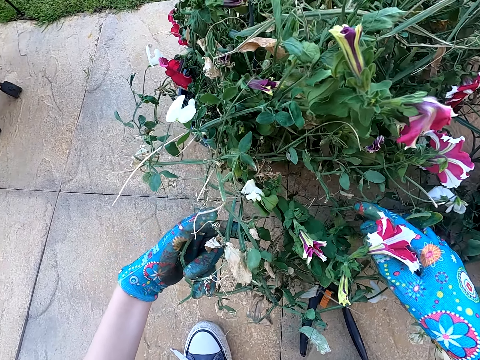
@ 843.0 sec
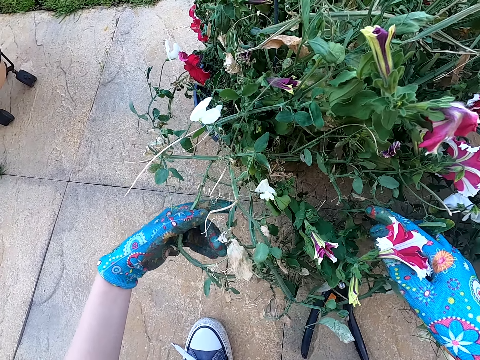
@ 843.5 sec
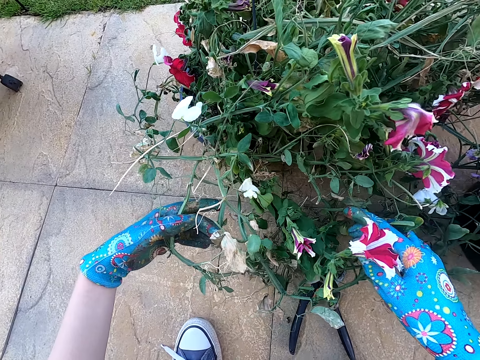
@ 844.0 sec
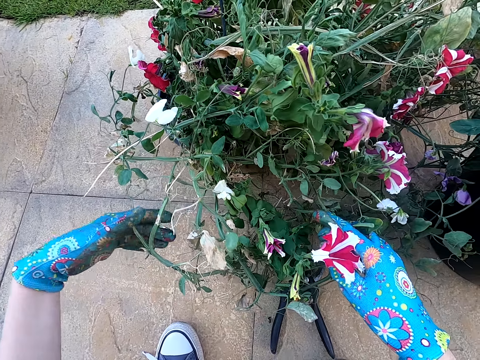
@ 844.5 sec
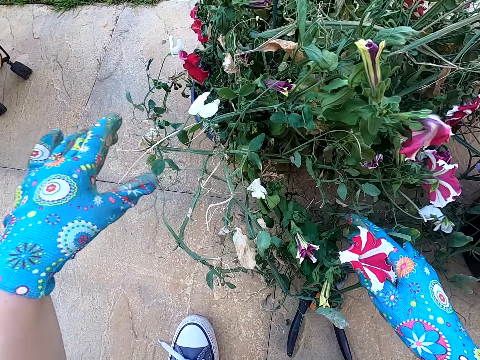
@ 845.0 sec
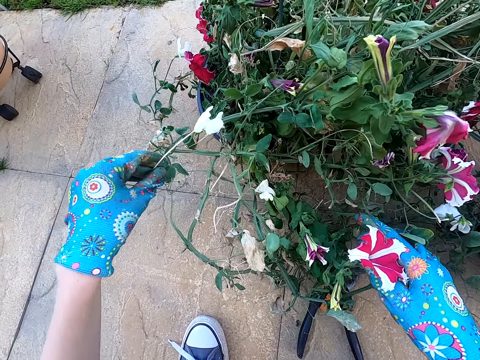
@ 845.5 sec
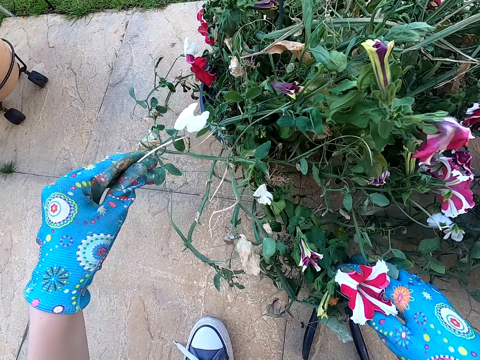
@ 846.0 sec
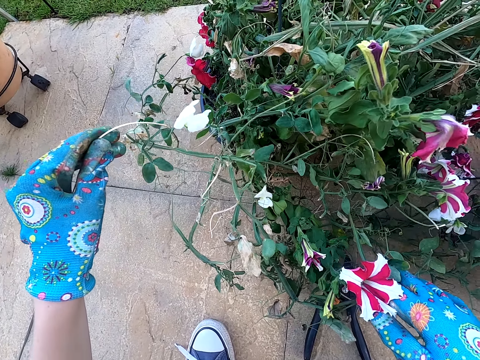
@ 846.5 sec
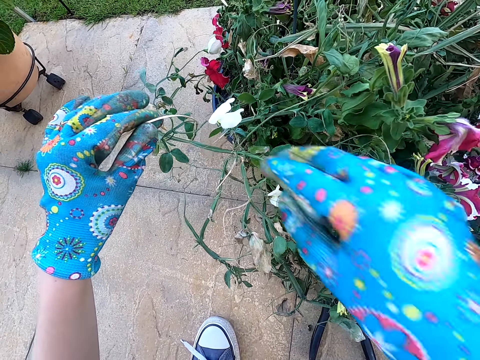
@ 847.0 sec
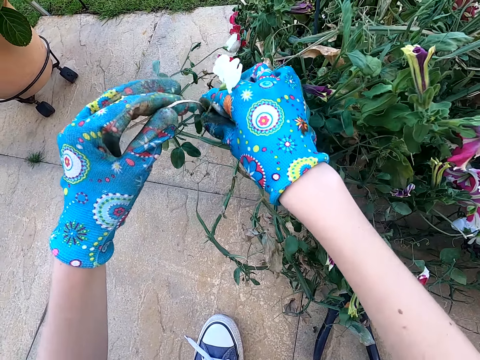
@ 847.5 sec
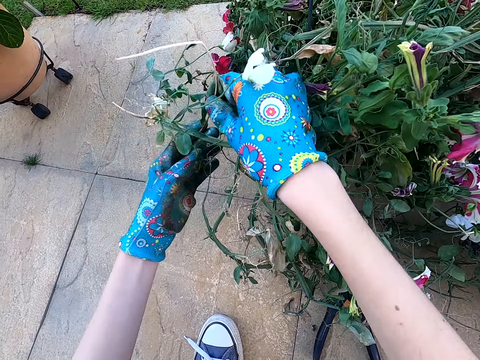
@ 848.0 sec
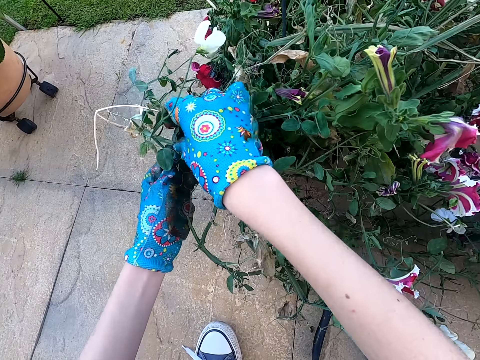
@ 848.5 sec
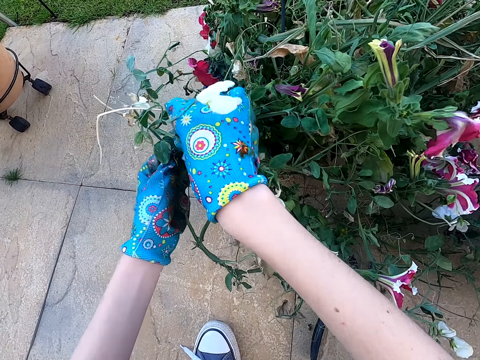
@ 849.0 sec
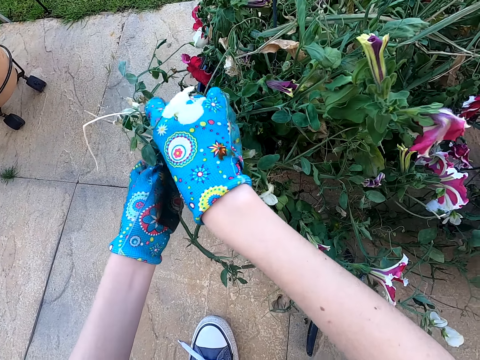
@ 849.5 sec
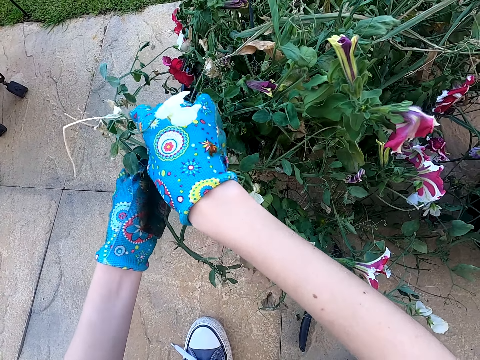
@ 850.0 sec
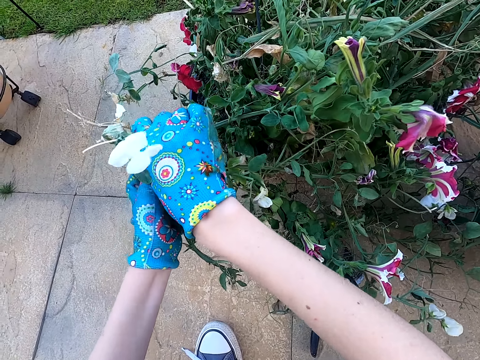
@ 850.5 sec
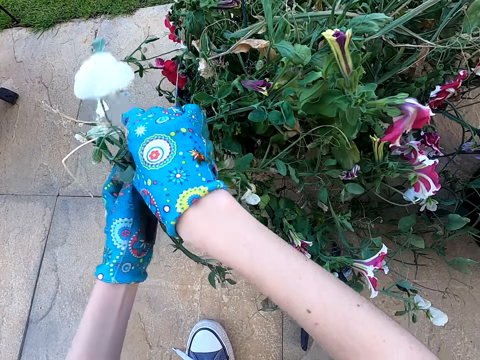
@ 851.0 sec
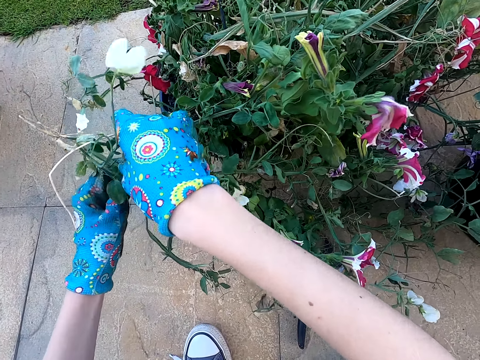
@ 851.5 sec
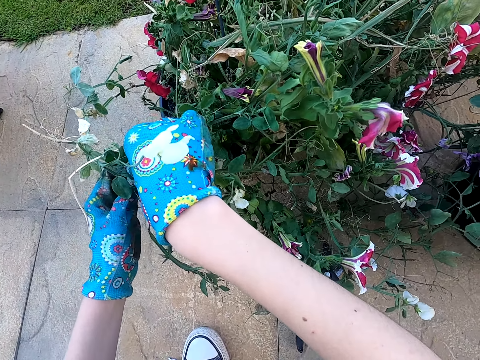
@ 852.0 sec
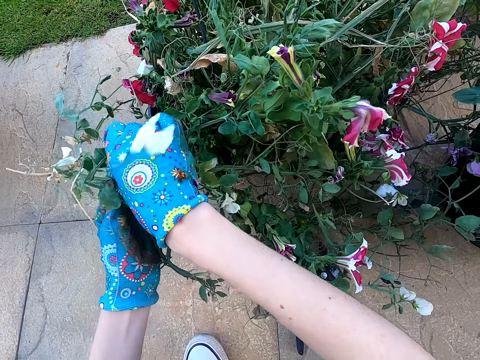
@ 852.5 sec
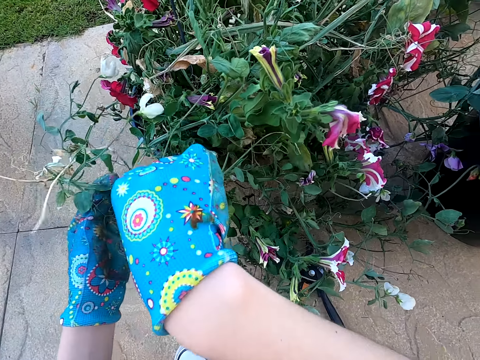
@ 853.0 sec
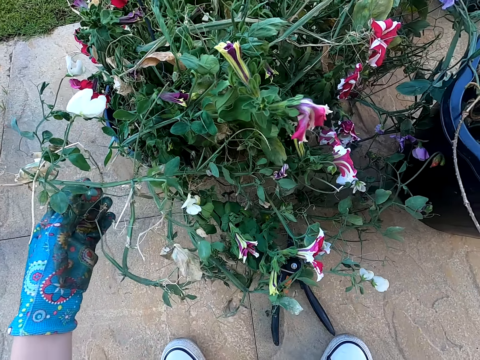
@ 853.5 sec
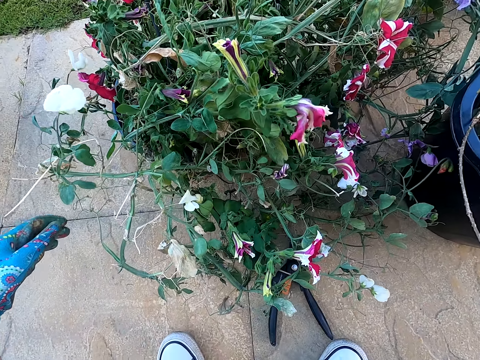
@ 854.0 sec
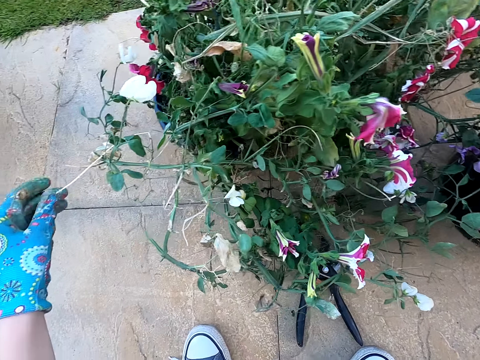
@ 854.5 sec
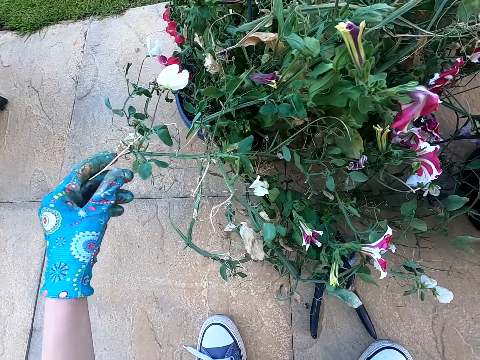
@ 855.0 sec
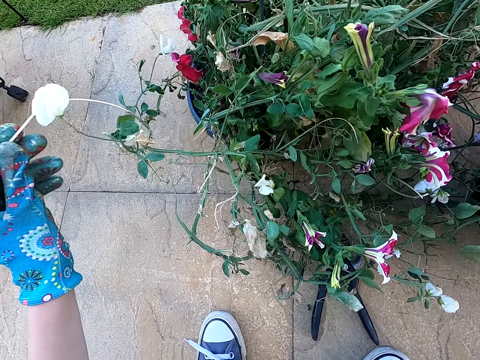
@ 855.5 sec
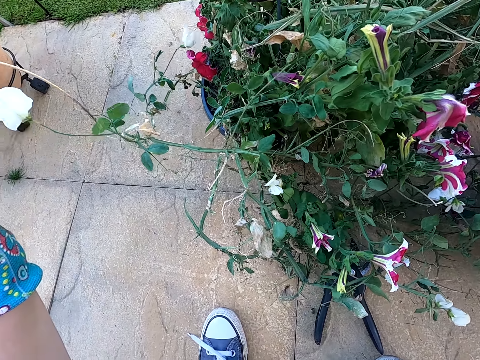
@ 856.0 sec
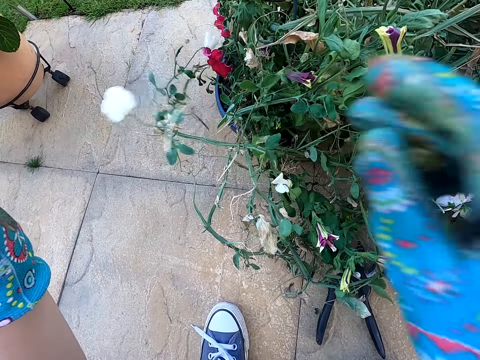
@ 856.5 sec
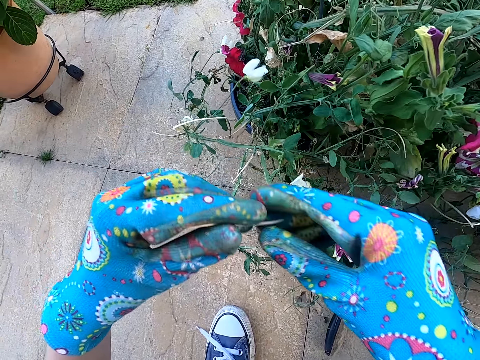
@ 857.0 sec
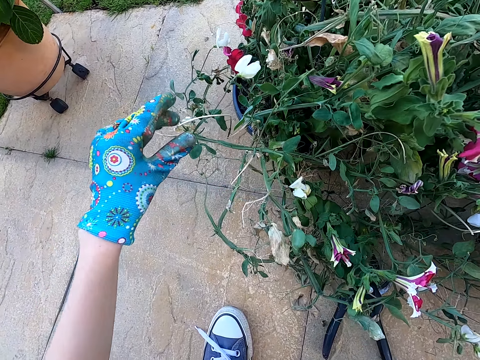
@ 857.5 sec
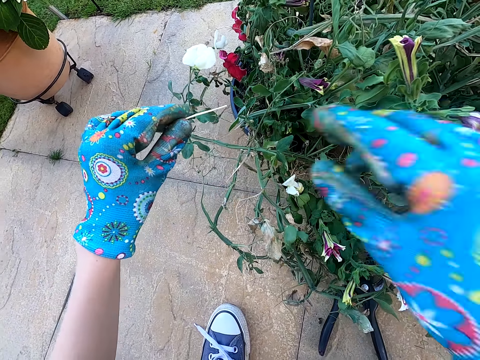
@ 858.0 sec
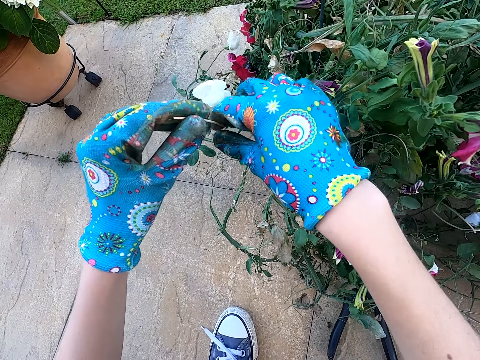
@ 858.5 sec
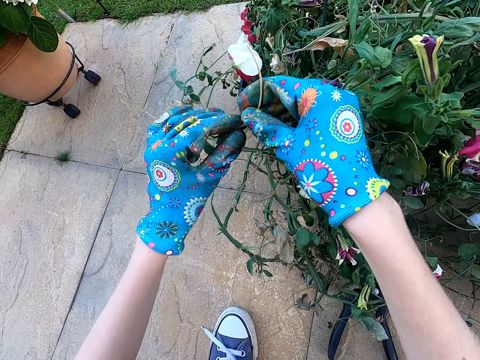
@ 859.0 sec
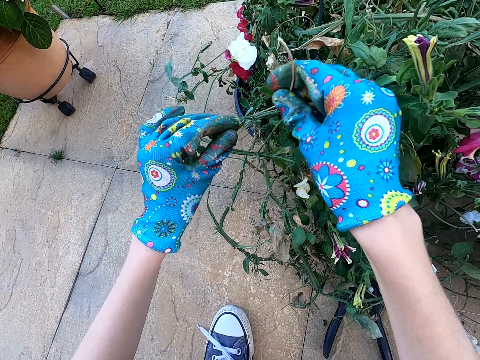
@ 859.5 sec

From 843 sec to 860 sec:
The camera wearer cuts the house plant branch with her hands. She plucks a stick from the plant. She kneels on the ground. She picks the house plant branch with her left hand. She pulls the stick from the plant.

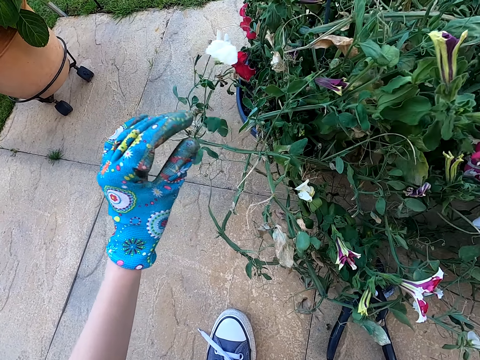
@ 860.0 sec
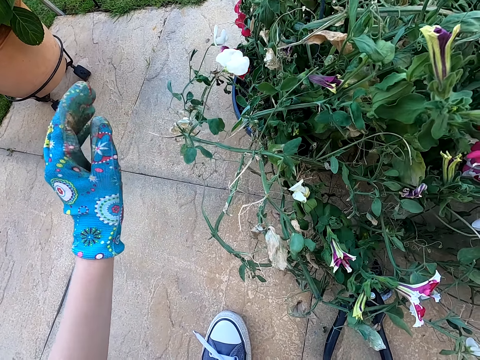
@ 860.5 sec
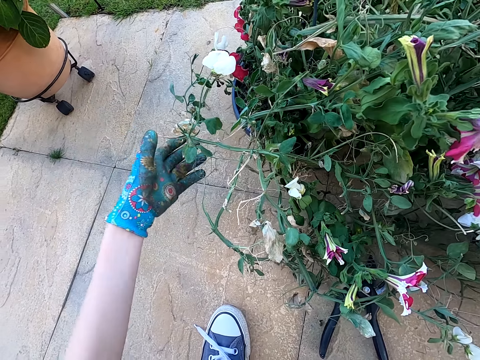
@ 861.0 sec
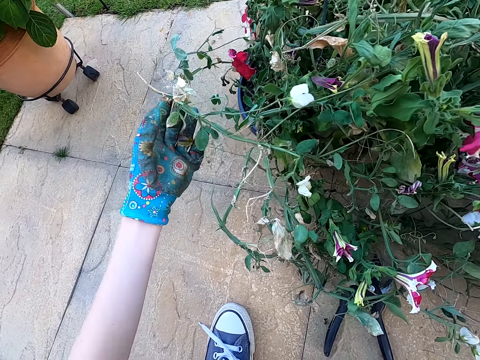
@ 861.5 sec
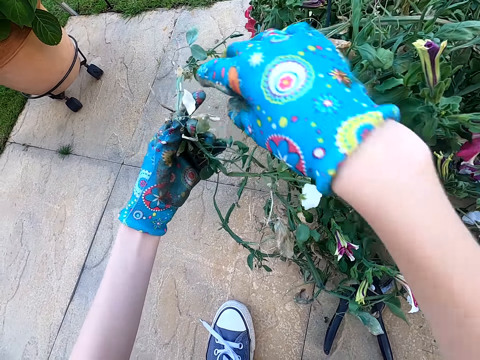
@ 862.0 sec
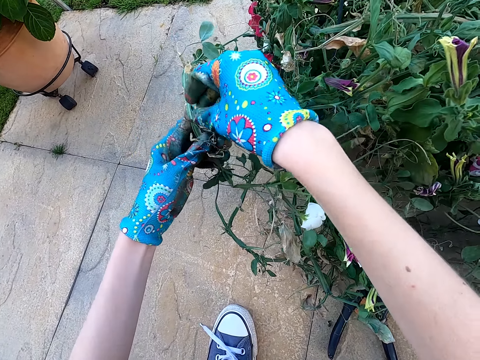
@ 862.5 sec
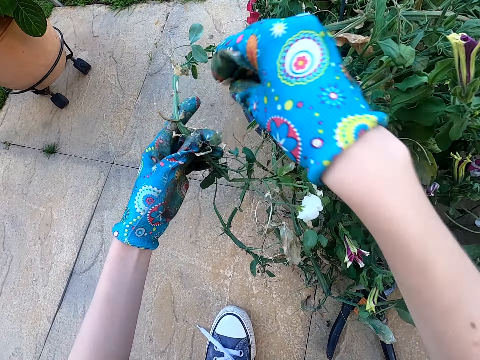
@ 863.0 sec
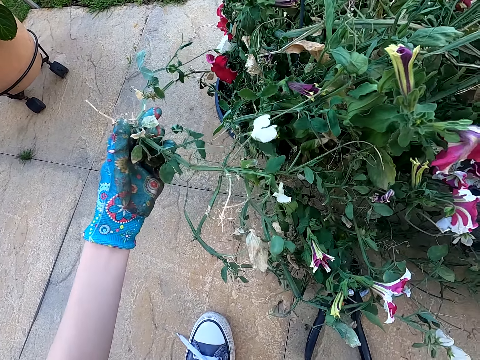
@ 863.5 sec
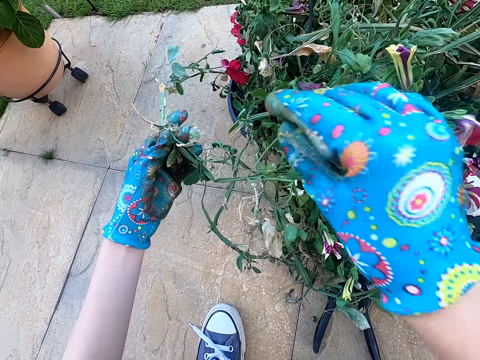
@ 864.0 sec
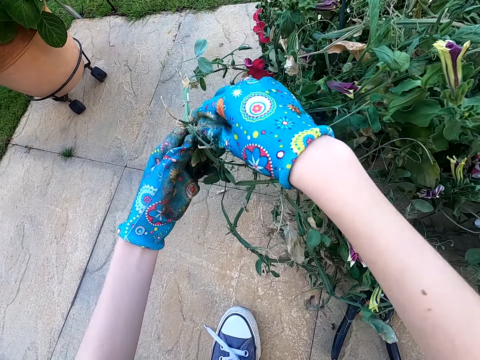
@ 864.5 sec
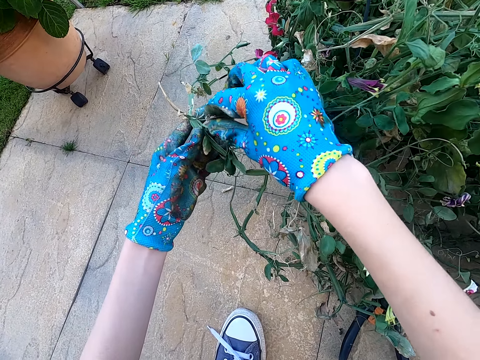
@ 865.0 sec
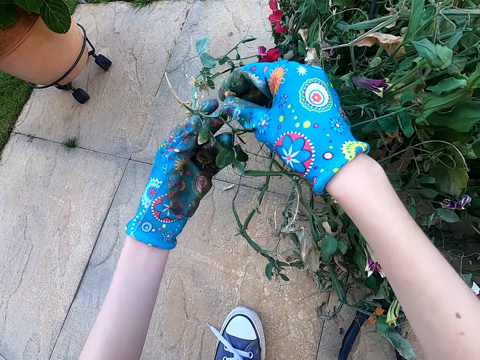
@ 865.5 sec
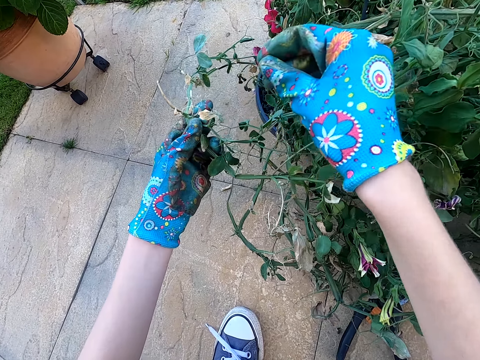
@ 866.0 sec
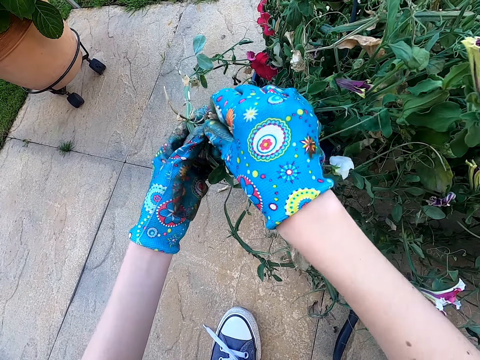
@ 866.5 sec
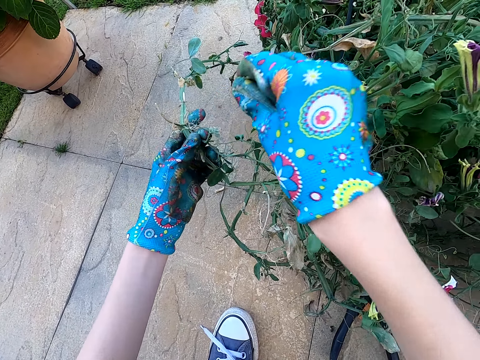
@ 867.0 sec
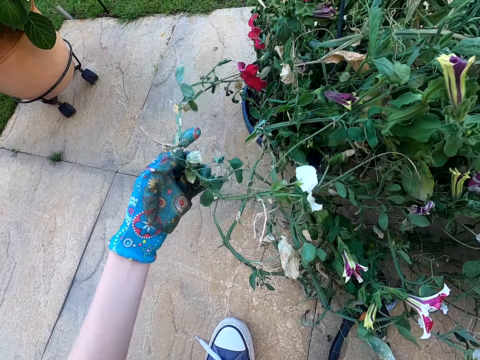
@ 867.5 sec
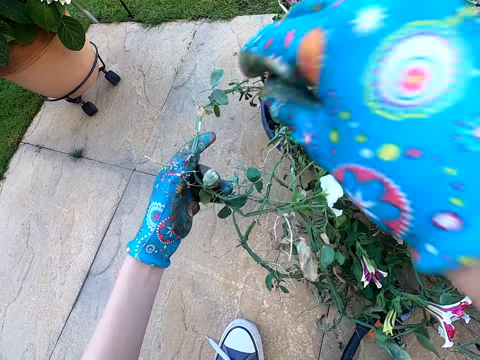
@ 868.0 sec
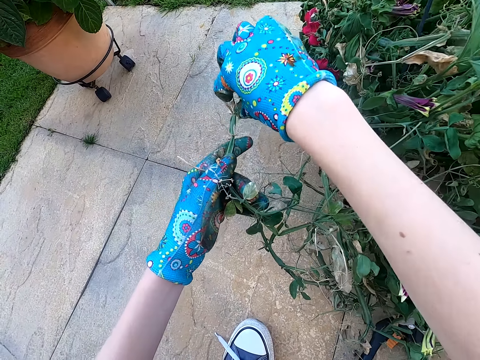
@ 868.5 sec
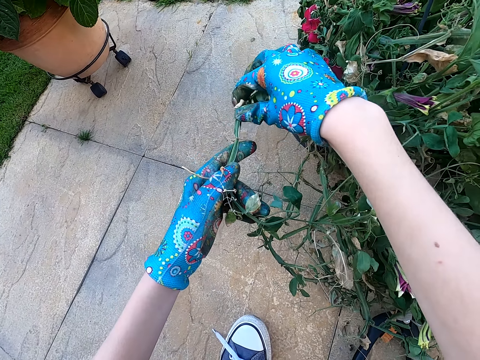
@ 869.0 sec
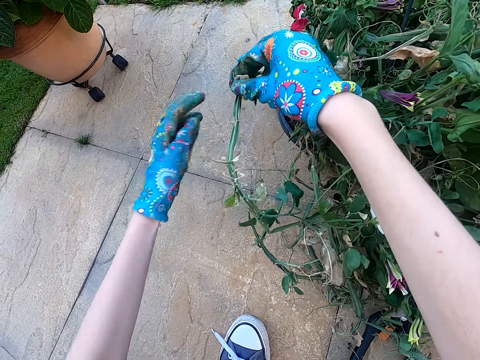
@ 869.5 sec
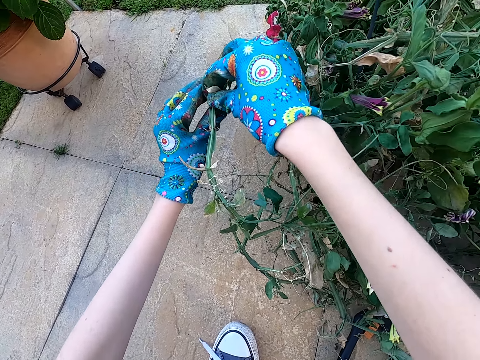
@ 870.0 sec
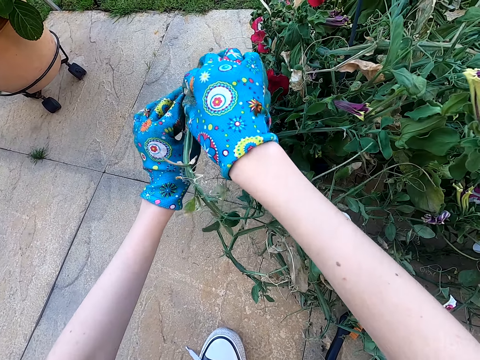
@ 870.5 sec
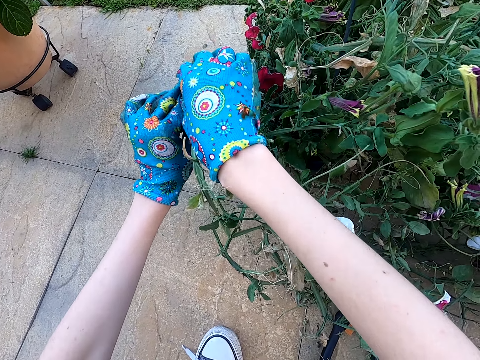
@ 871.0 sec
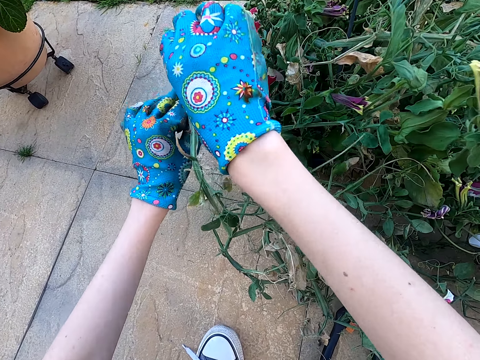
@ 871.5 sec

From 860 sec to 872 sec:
The camera wearer holds the house plant with her hands. She cuts the dry house leaf with her right hand. She picks a leaf from the plant. She holds the house plant with her left hand. She cuts the dry house leaf with her right hand. She touches the plant. She holds the house plant with her left hand. She cuts the dry house leaf with her right hand.
